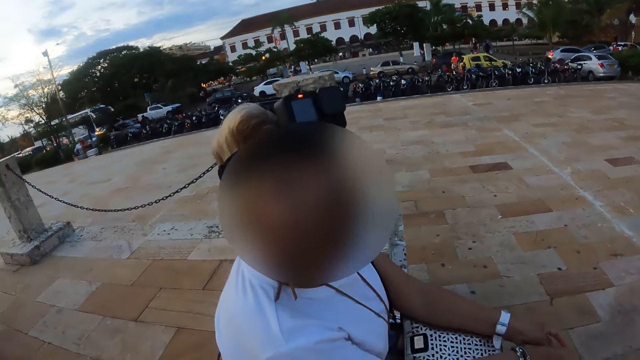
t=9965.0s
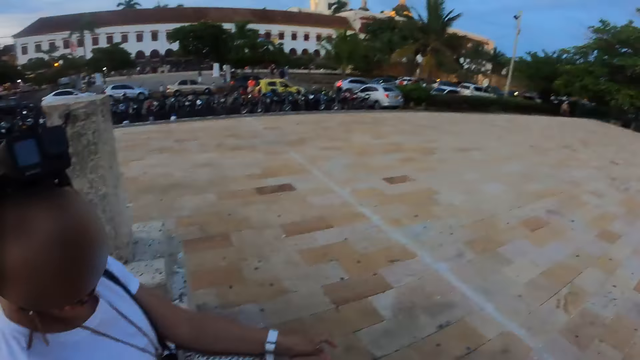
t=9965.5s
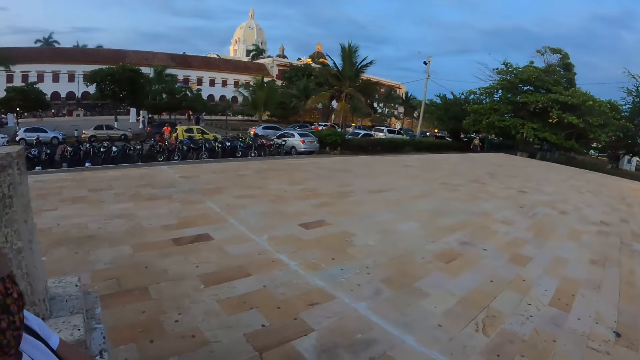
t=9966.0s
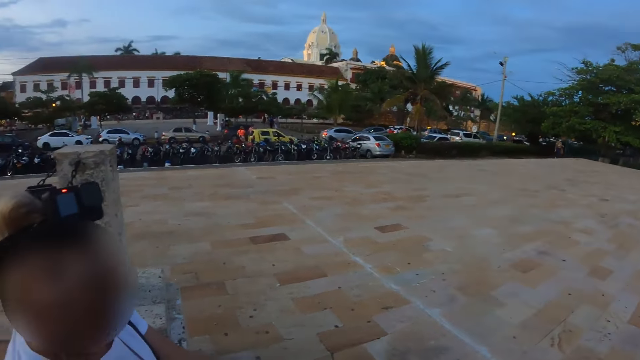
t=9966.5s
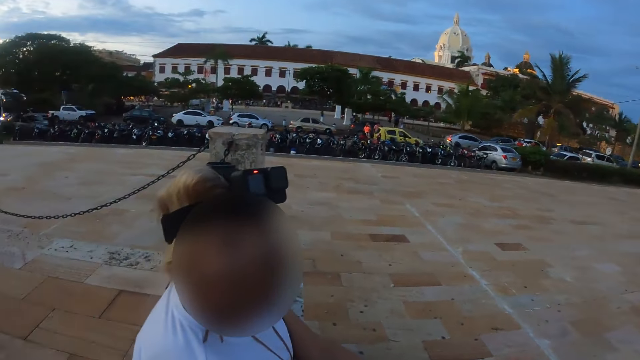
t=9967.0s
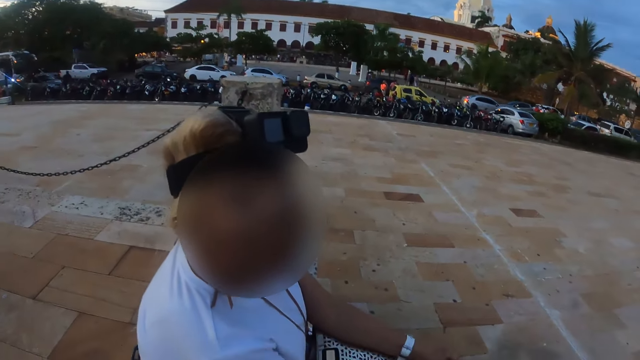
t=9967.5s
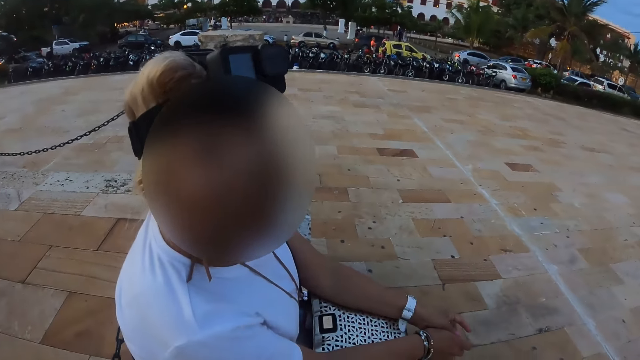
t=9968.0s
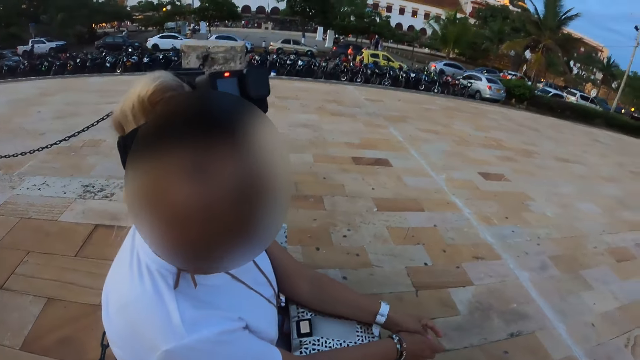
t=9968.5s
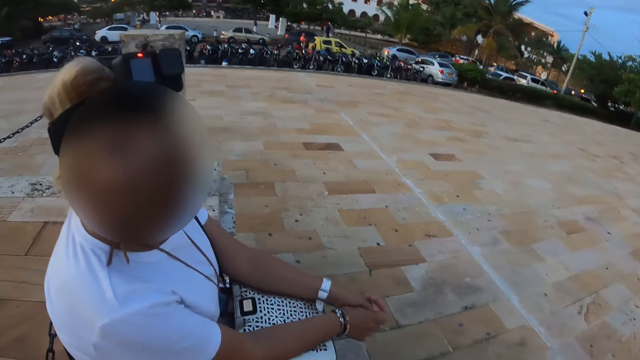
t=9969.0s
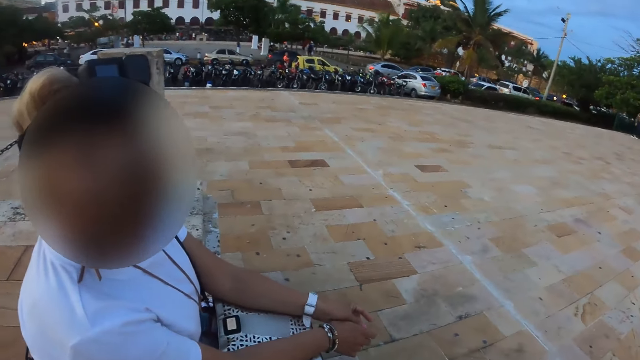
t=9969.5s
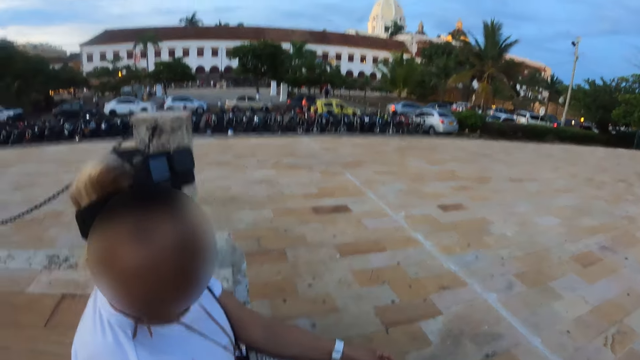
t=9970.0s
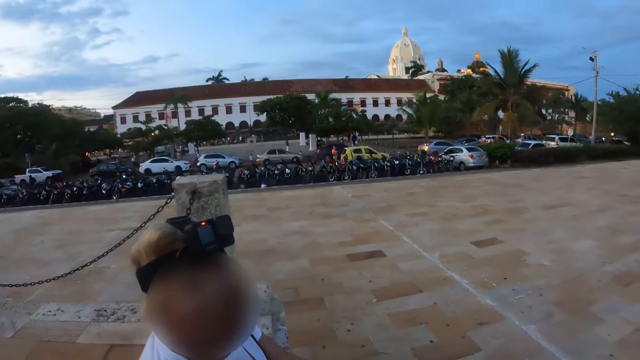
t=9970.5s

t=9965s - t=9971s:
The camera wearer looks around.

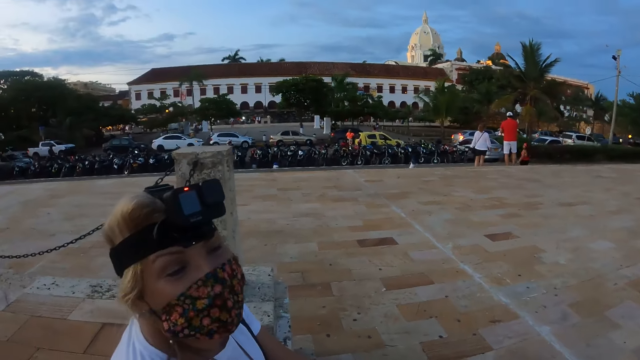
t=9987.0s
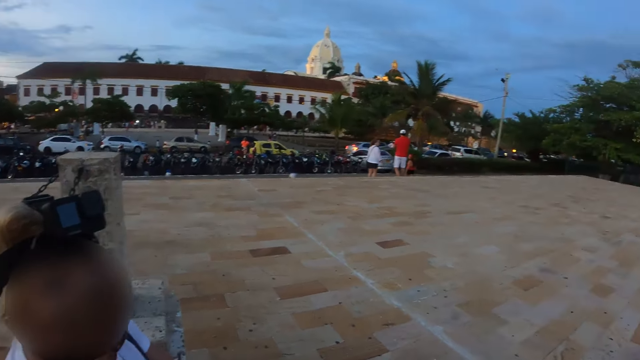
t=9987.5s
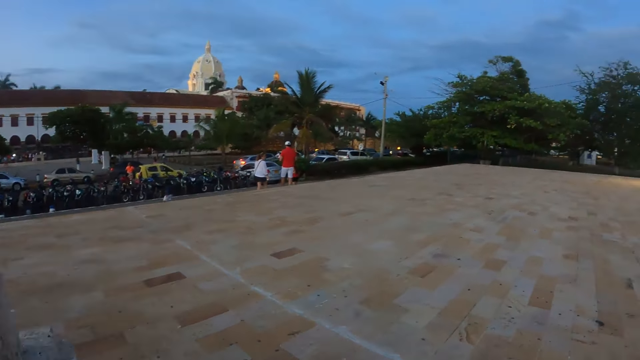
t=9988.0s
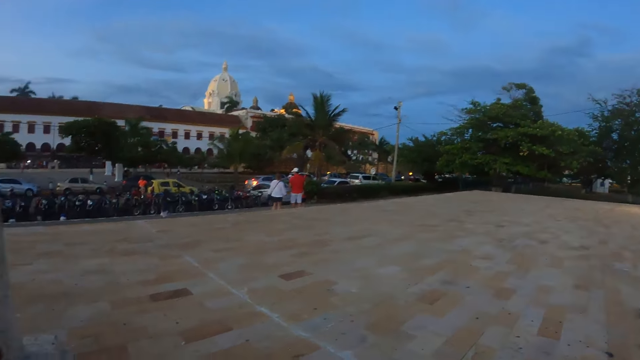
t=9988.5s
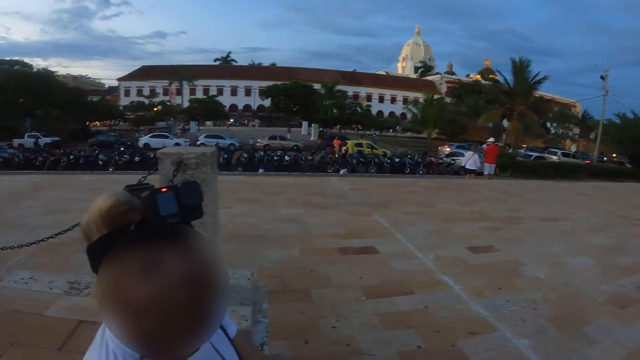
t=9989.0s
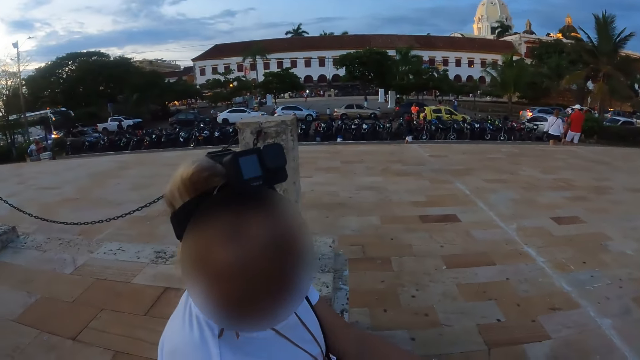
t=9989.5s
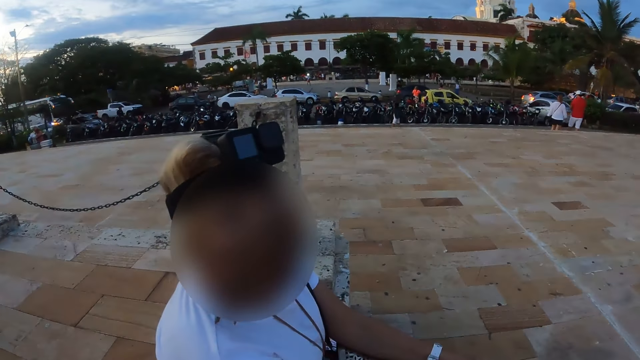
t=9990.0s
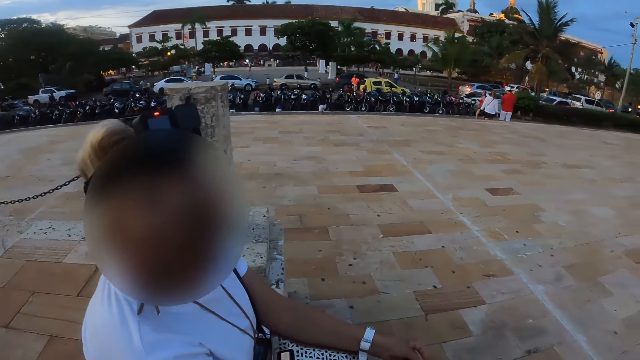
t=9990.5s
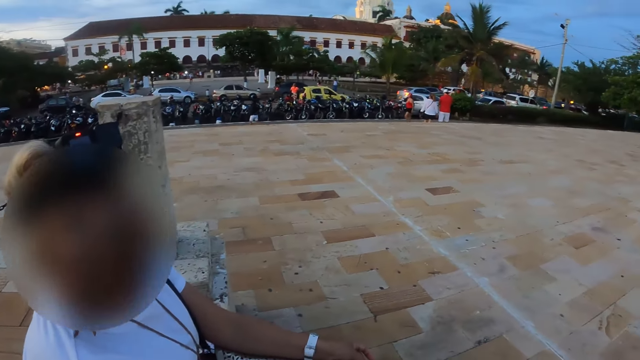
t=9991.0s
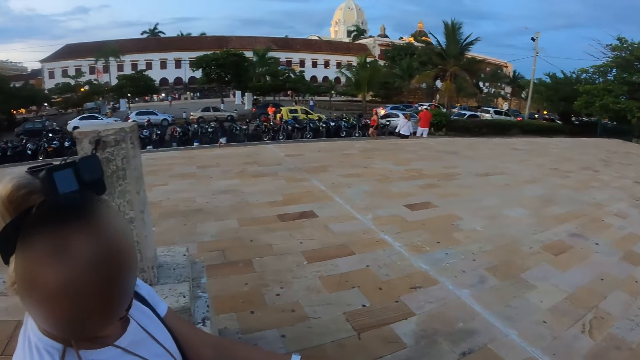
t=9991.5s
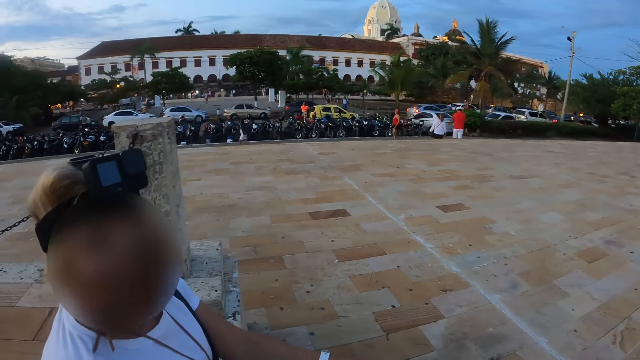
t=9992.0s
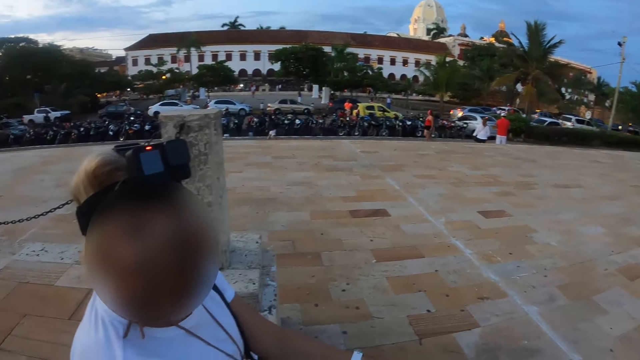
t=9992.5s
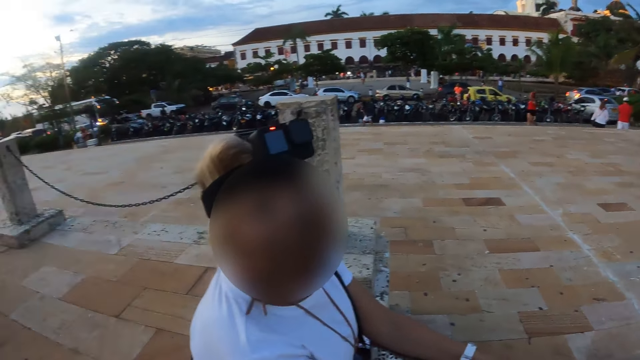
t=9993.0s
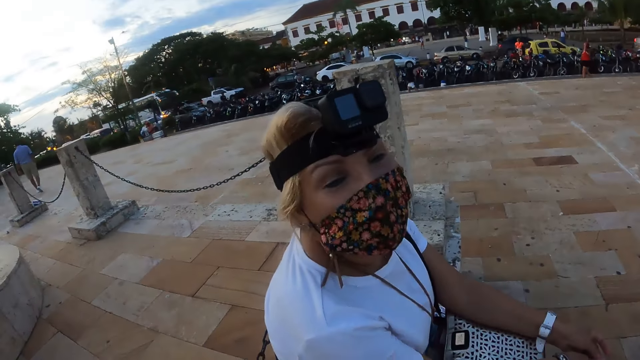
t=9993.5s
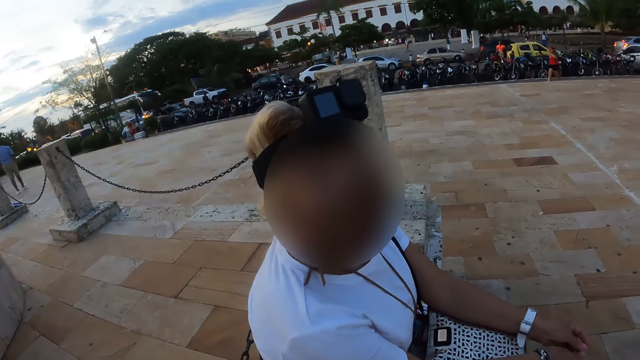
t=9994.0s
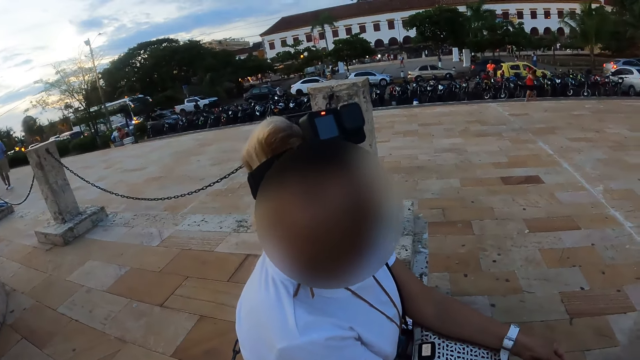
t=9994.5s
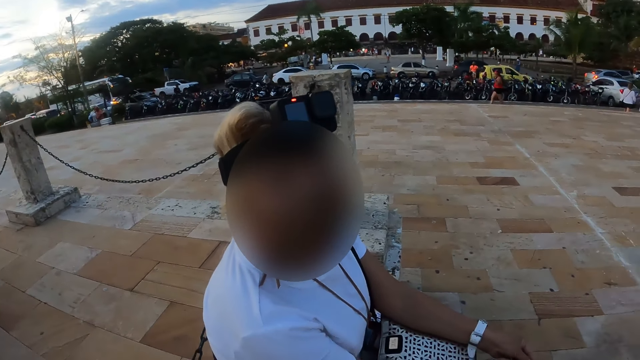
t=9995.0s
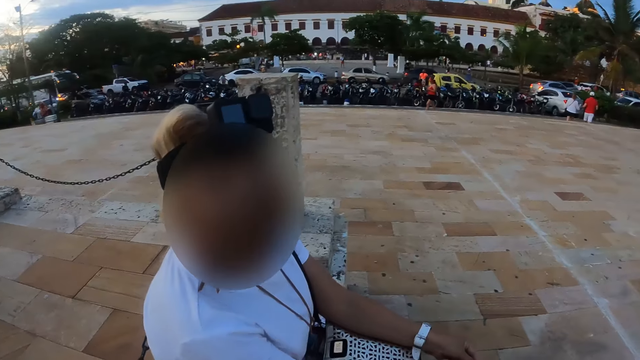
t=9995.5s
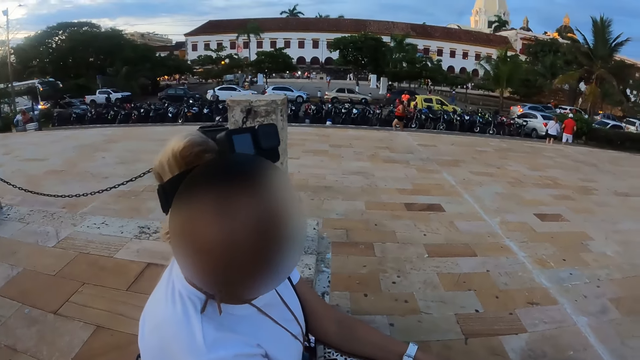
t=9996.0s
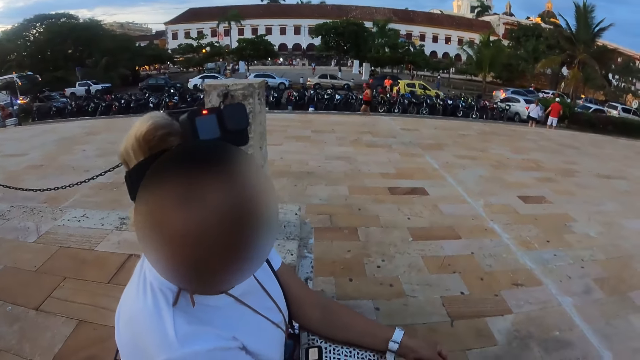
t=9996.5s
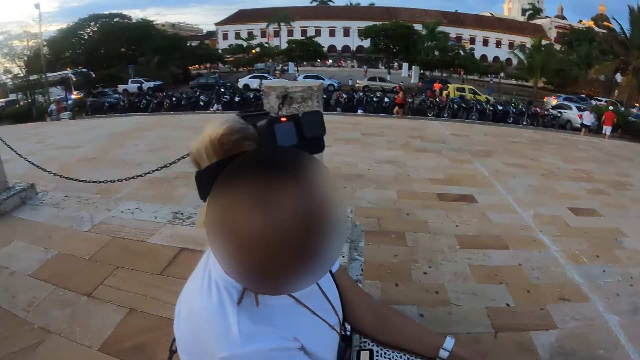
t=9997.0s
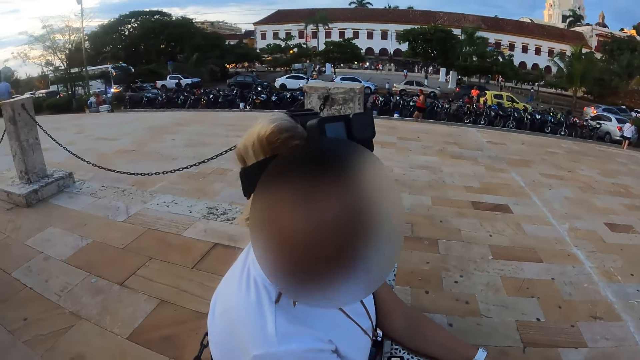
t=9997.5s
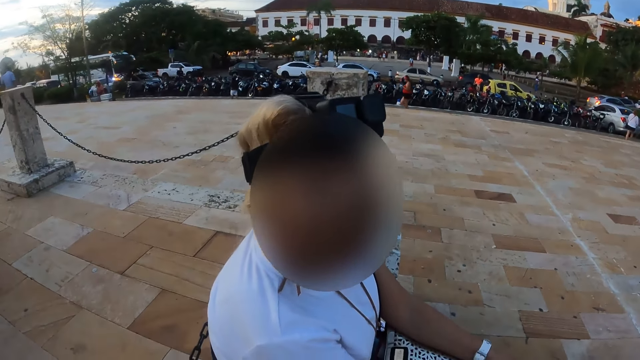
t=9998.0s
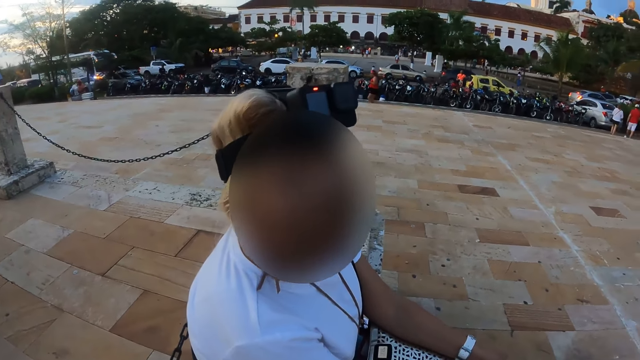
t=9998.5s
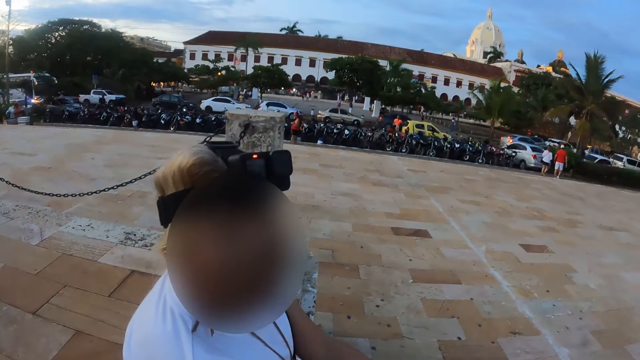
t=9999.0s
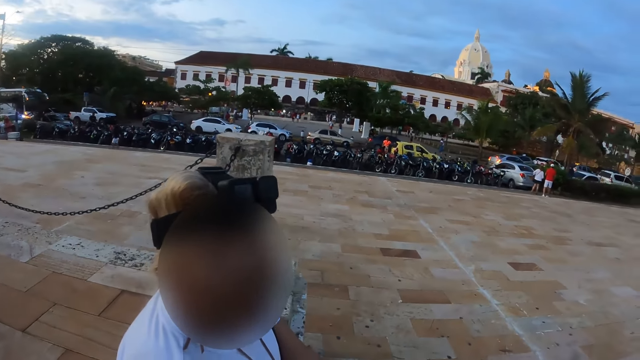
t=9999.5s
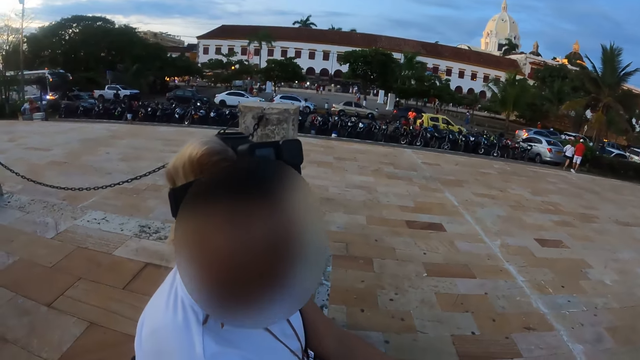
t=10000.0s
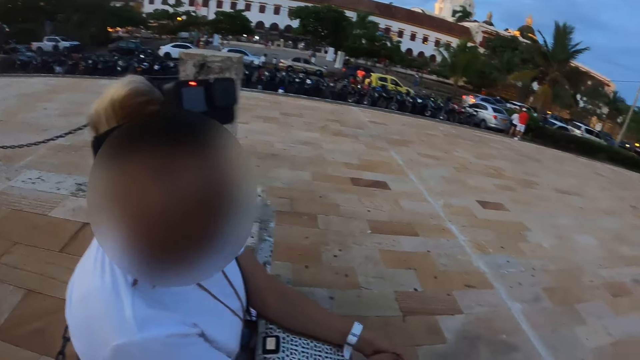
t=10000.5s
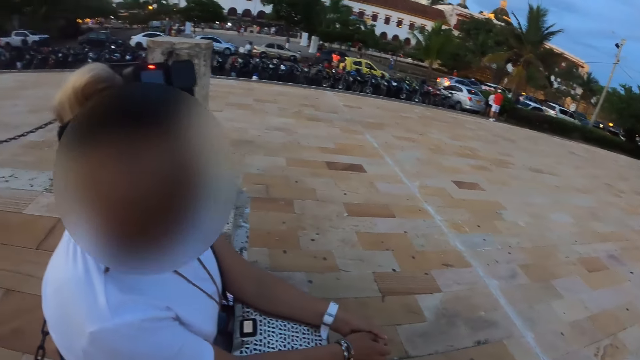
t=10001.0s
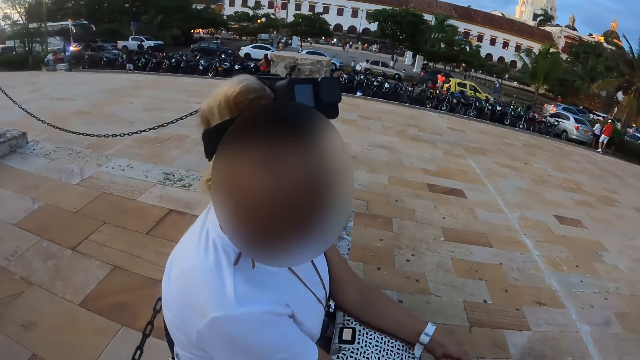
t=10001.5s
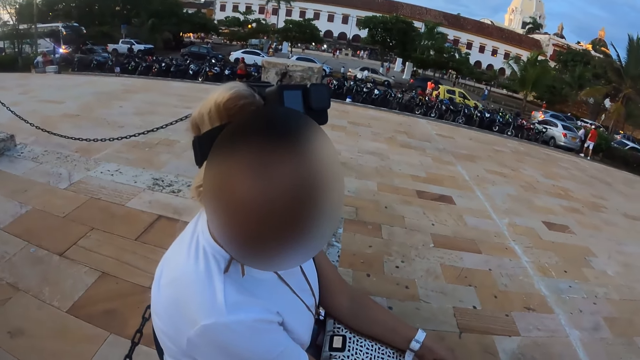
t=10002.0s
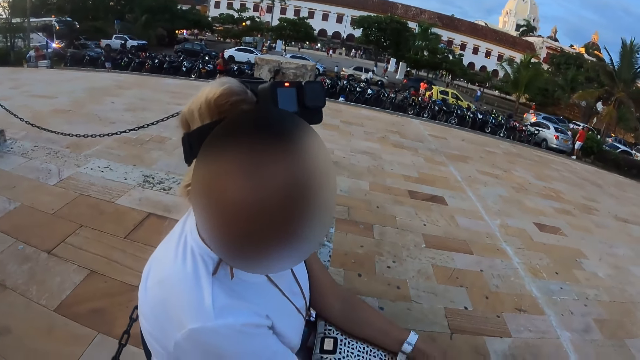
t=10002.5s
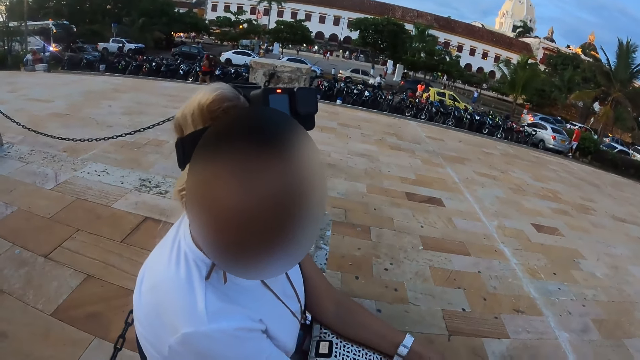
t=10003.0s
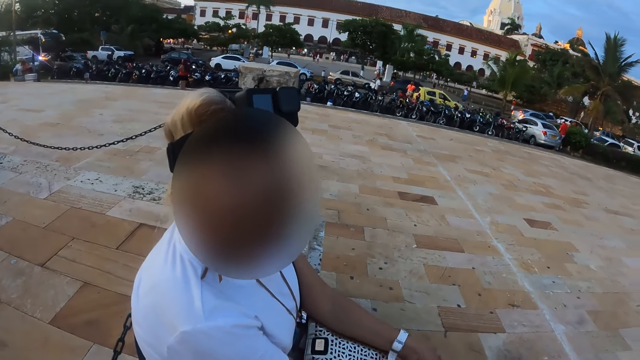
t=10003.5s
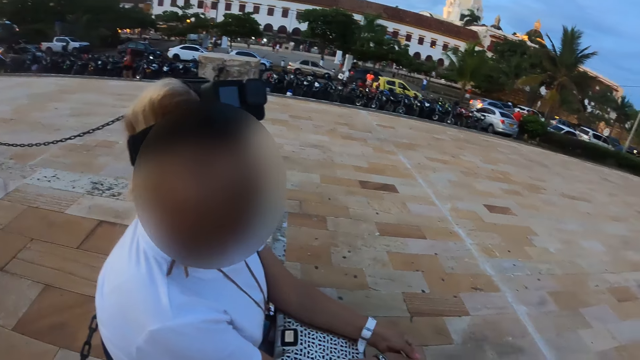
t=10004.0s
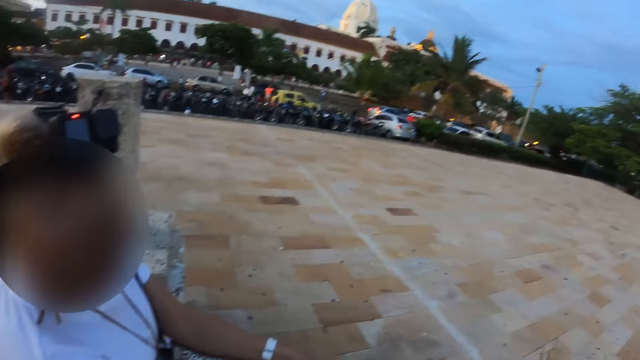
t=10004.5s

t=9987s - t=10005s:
The camera wearer looks around. A person shakes the head.
